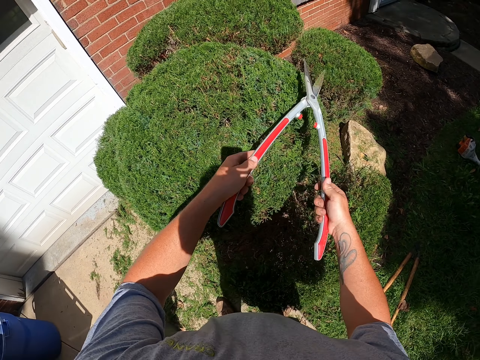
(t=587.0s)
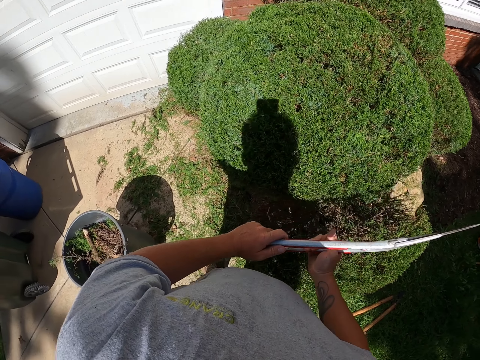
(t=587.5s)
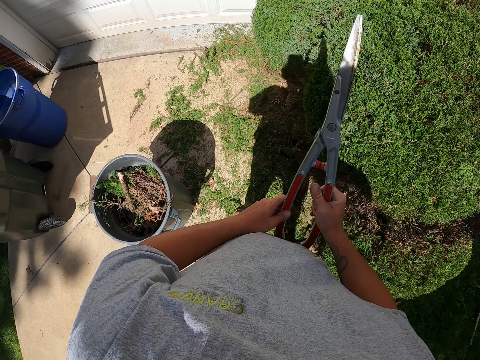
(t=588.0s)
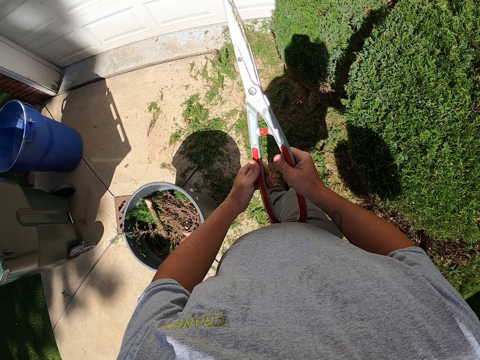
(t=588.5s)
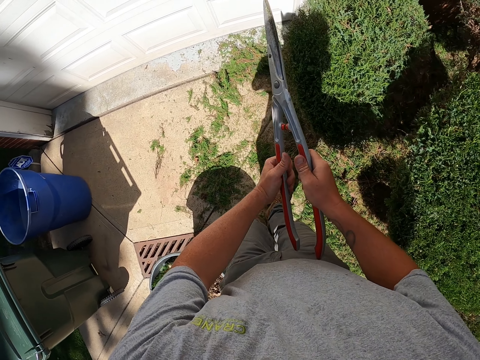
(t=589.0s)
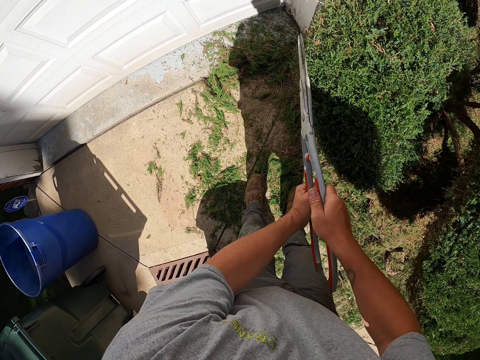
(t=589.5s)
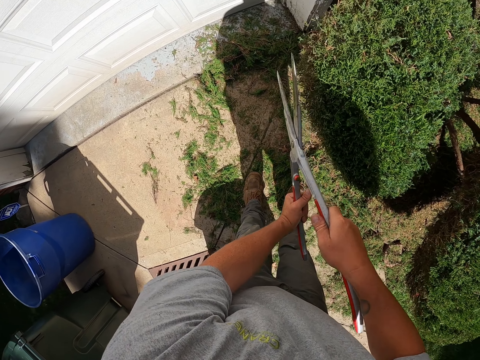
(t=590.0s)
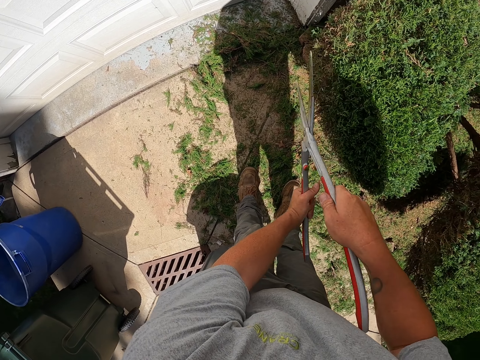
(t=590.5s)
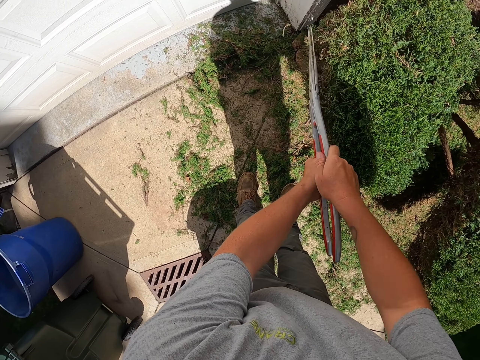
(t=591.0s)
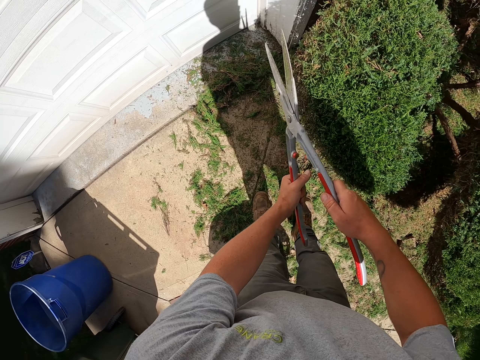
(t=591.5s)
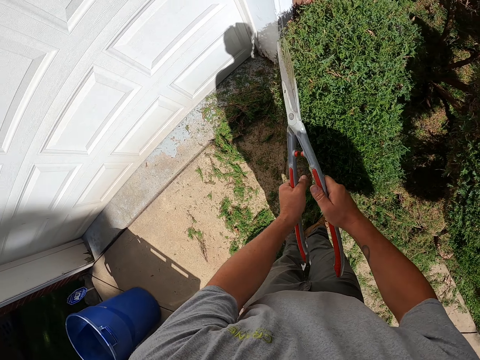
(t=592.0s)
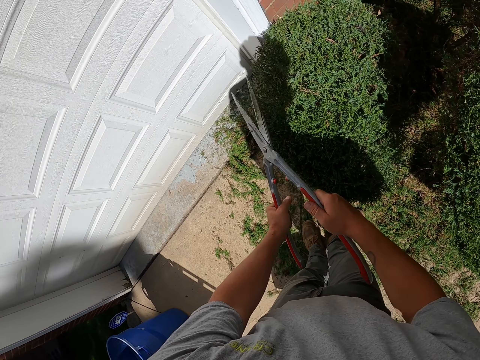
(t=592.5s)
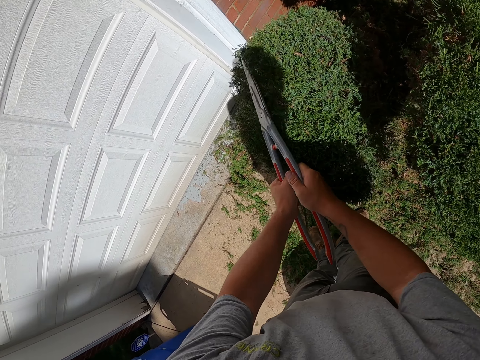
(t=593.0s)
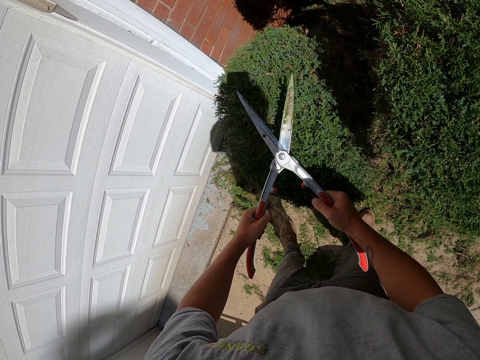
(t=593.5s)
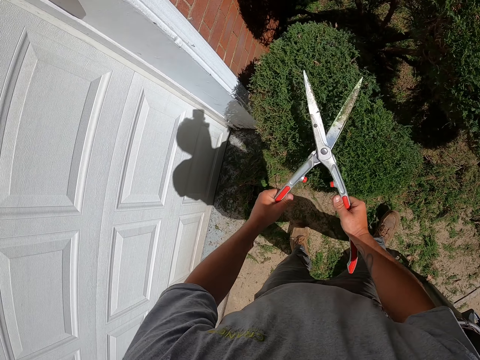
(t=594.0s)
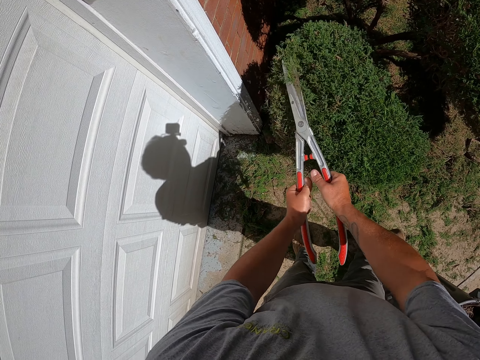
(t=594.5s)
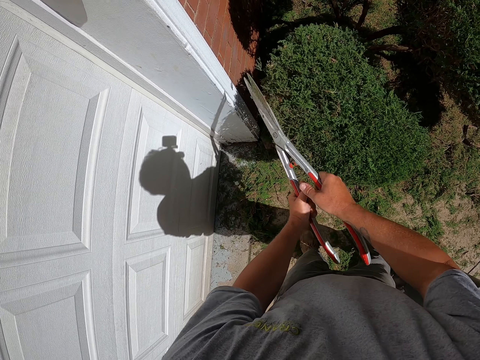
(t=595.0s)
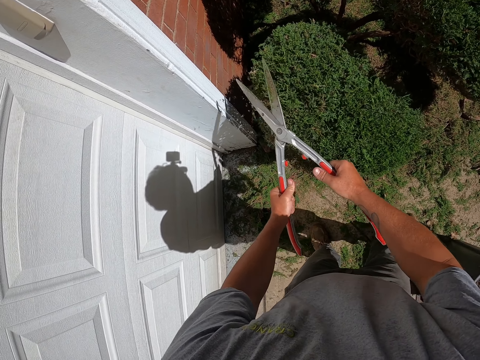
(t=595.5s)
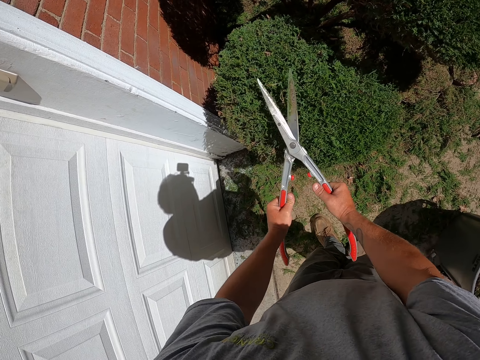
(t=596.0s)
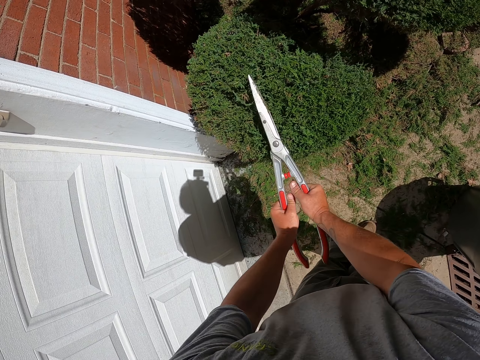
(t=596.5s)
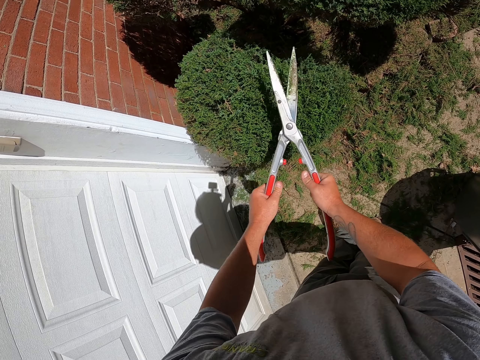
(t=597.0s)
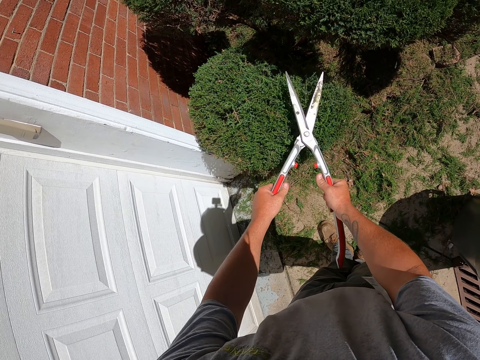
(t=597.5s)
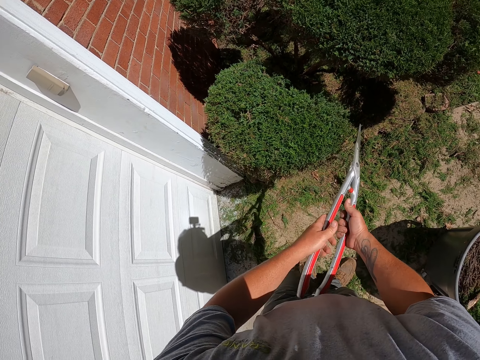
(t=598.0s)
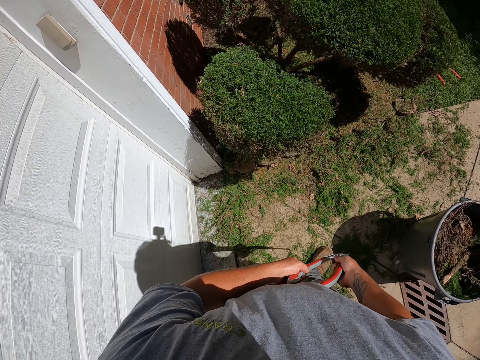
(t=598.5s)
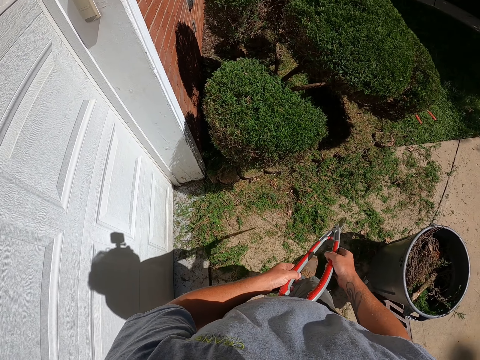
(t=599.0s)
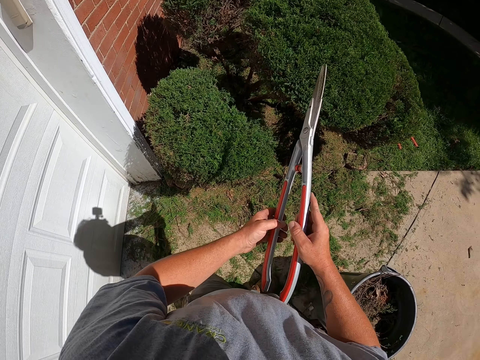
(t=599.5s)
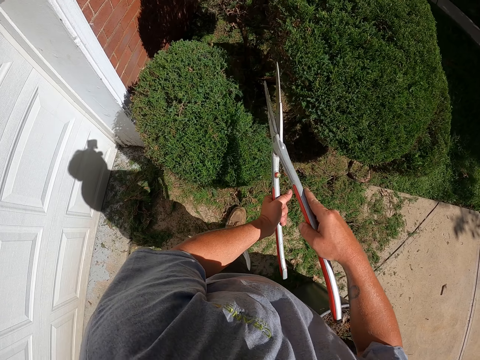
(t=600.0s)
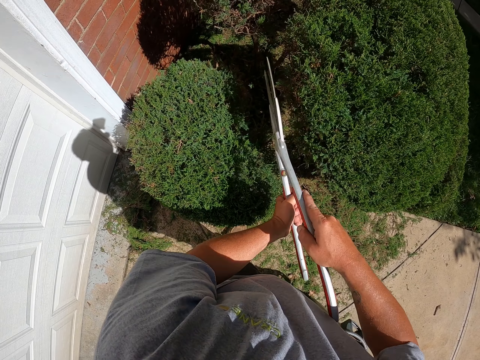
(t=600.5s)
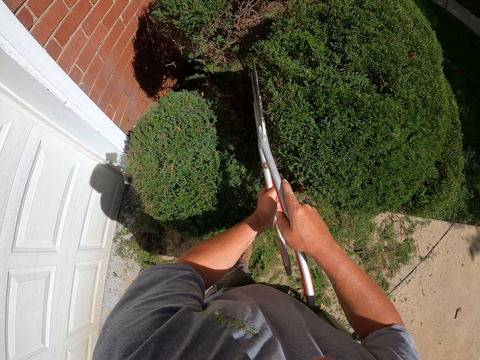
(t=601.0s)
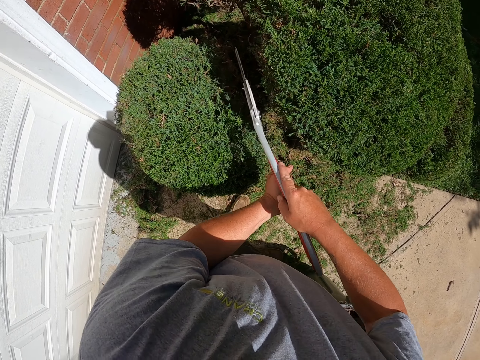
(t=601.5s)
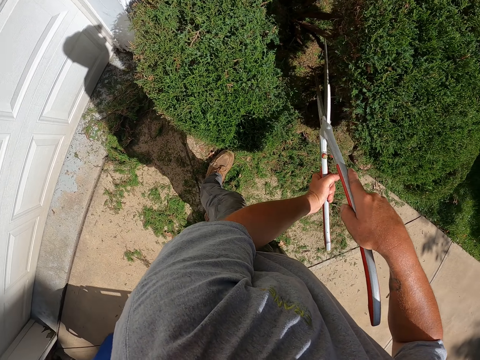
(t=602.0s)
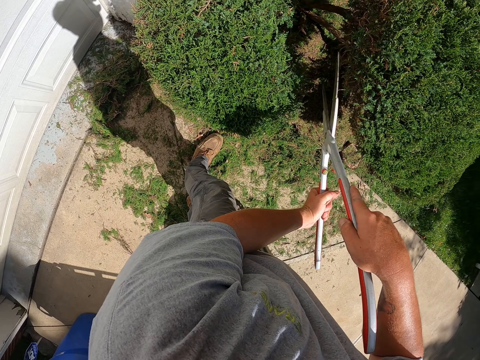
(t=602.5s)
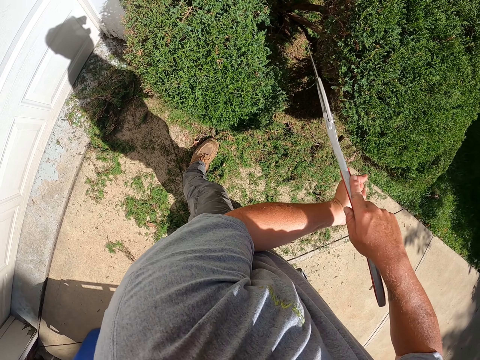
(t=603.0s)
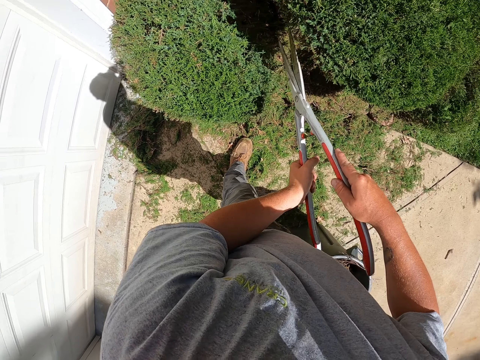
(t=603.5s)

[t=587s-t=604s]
The camera wearer holds the shrub clippers. They move to the other side of the shrub. They trim the shrubs with the shrub clippers. They hold the shrub clippers. They trim the shrubs with the shrub clippers.

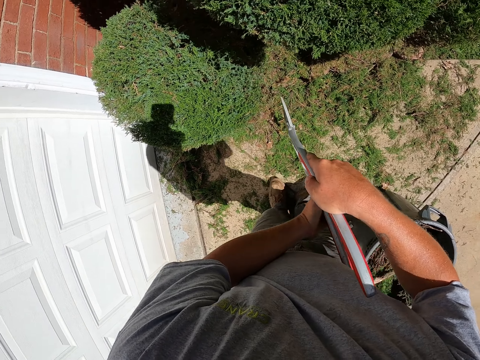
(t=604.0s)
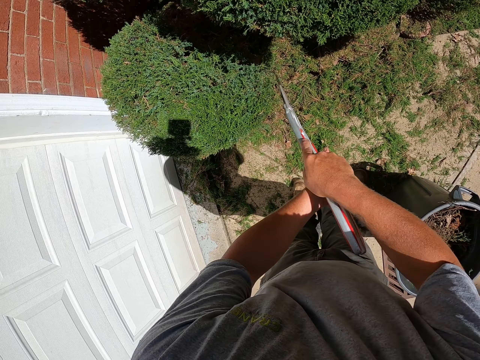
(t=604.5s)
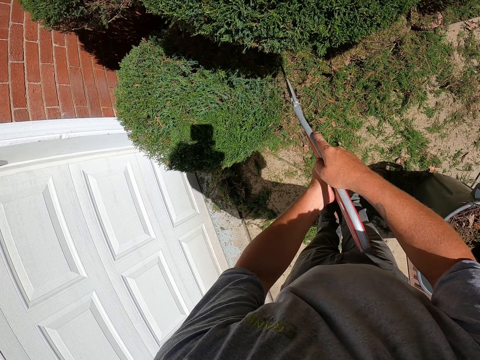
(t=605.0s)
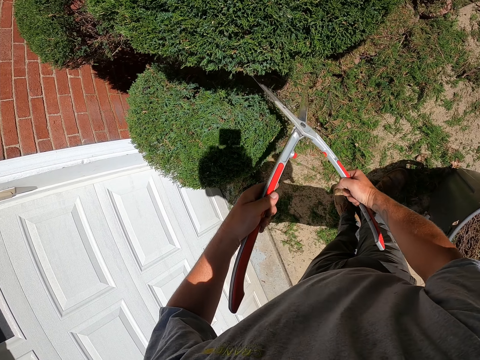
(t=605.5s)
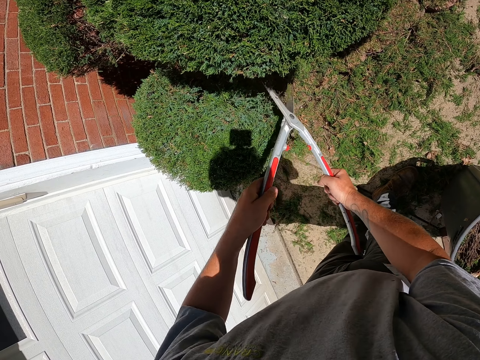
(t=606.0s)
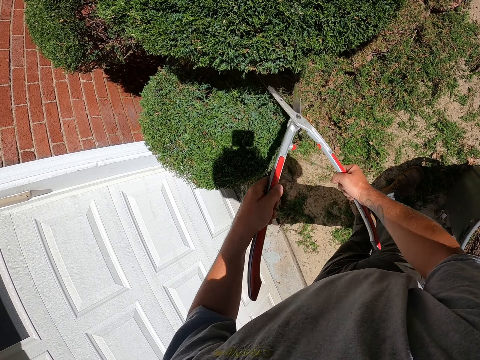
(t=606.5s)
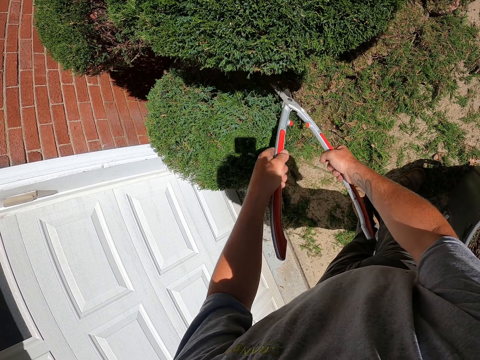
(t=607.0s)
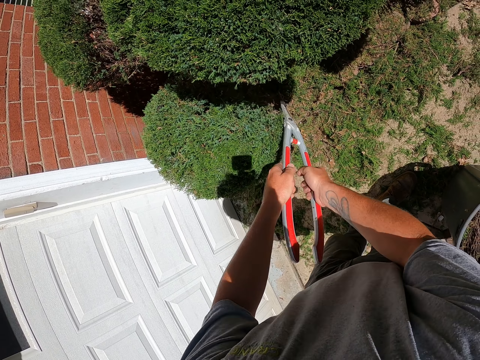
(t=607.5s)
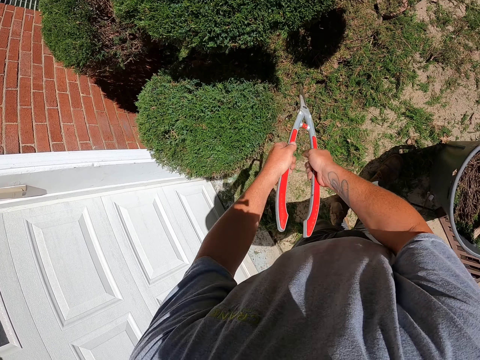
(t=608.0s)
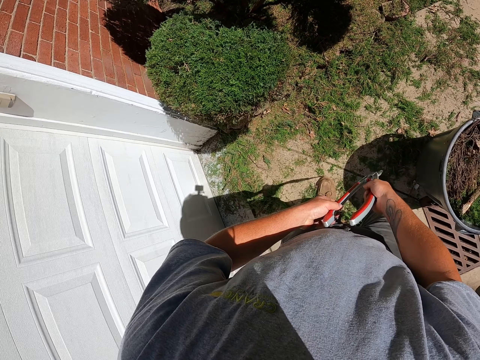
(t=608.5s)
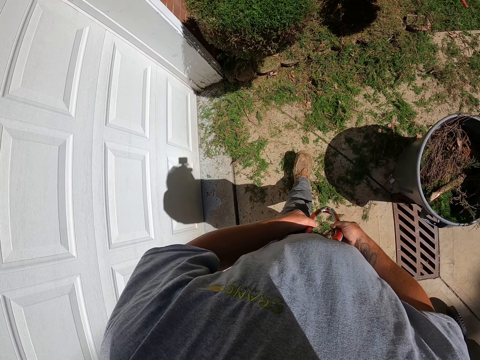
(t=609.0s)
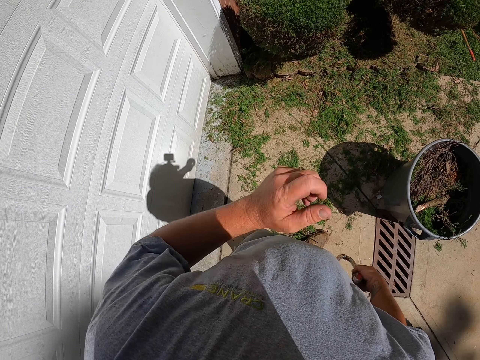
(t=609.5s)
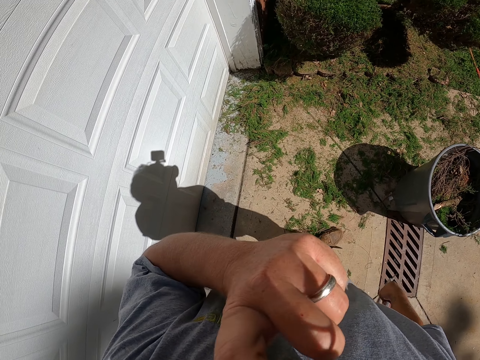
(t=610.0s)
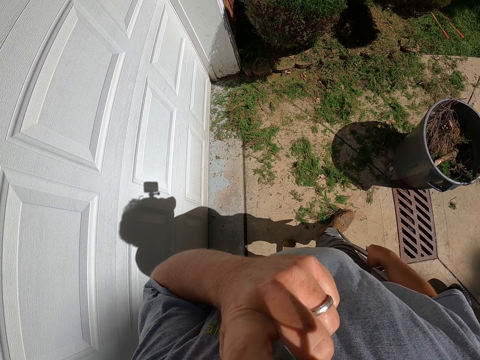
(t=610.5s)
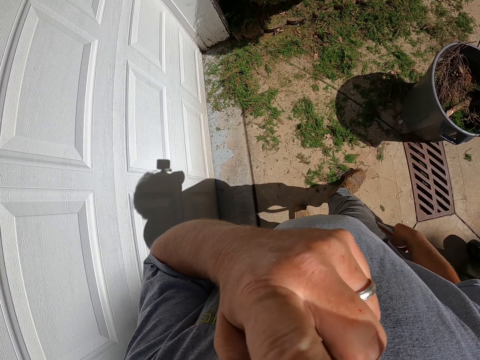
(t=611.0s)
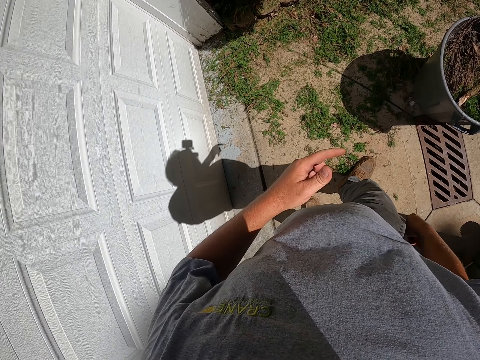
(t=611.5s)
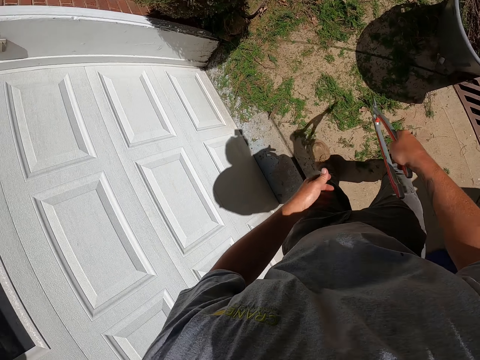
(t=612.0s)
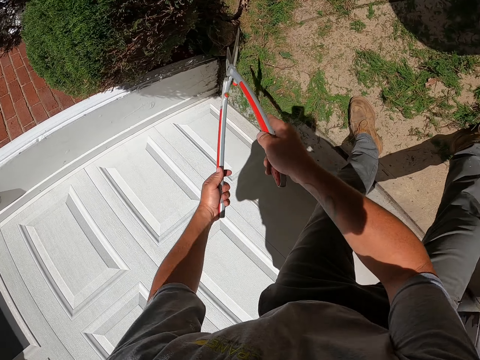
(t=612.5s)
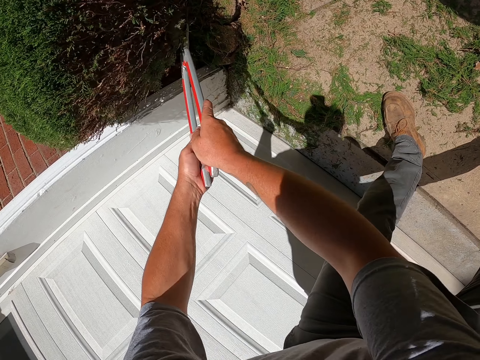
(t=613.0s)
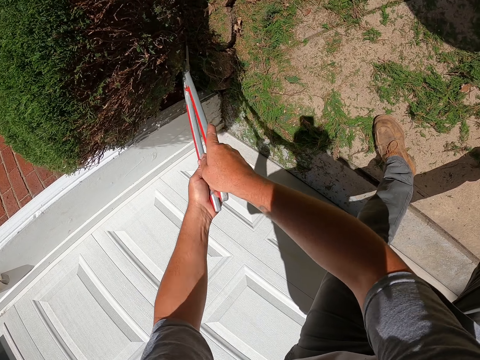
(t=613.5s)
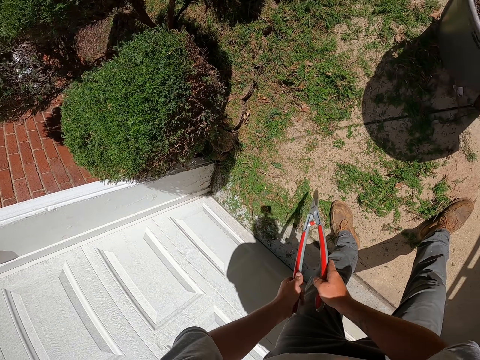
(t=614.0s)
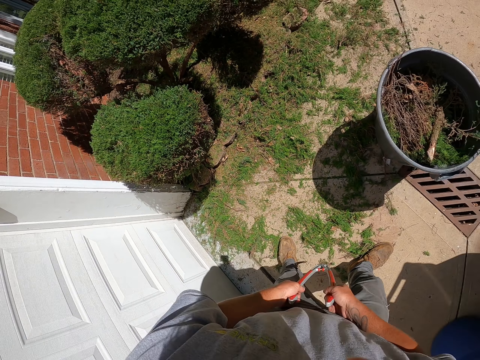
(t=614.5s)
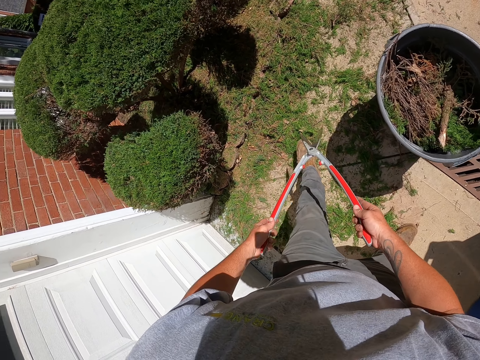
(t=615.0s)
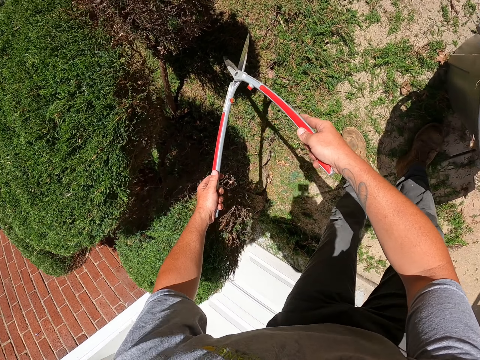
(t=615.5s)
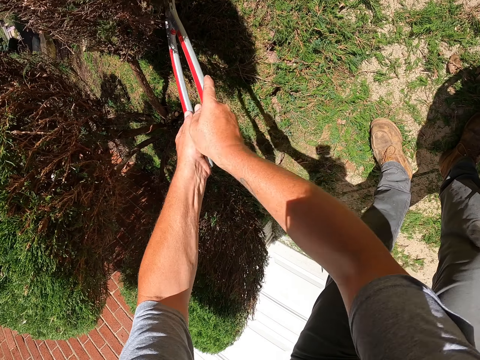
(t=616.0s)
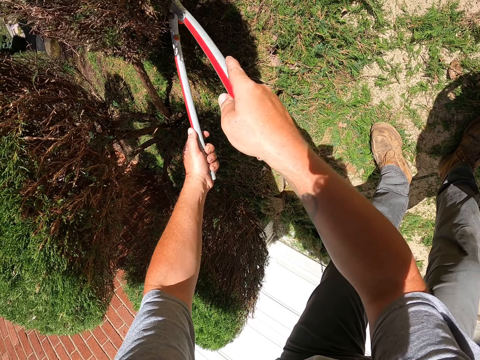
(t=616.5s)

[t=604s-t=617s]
The camera wearer trims the shrubs with the shrub clippers. He holds the shrub clippers. He lifts his hand. He puts down his hand. He holds the shrub clippers. He trims the shrubs with the shrub clippers. He holds the shrub clippers. He walks around. He trims the shrubs with the shrub clippers.
